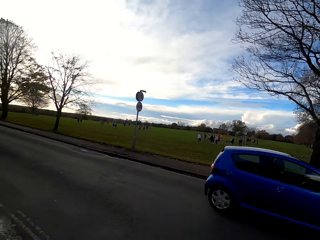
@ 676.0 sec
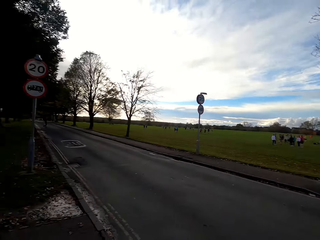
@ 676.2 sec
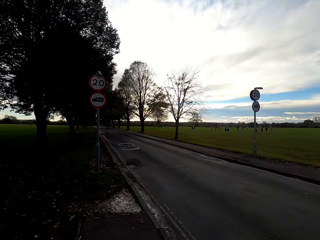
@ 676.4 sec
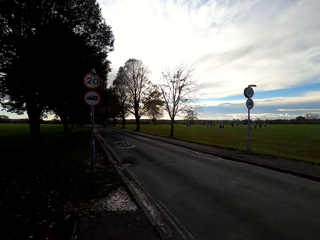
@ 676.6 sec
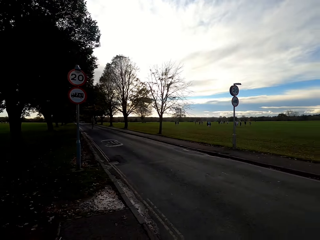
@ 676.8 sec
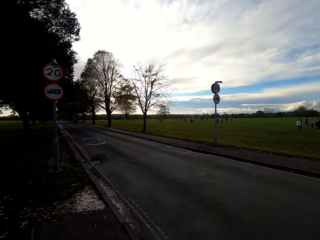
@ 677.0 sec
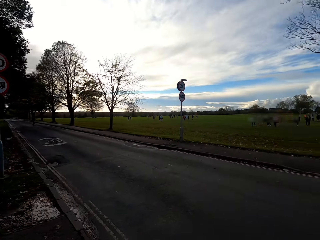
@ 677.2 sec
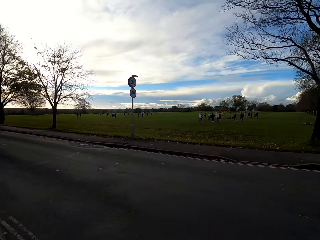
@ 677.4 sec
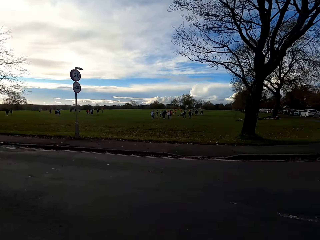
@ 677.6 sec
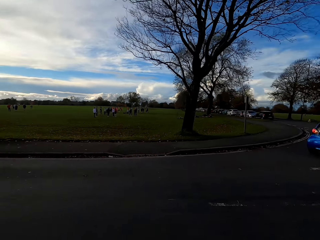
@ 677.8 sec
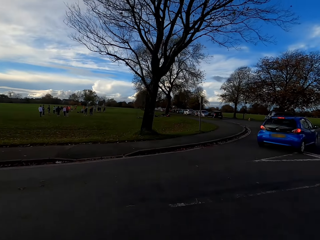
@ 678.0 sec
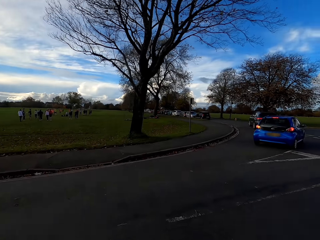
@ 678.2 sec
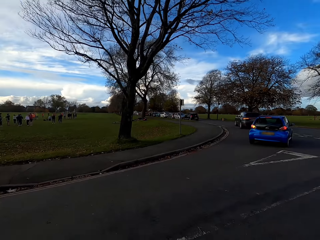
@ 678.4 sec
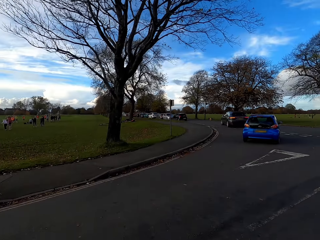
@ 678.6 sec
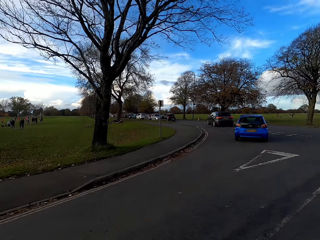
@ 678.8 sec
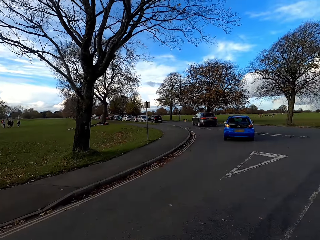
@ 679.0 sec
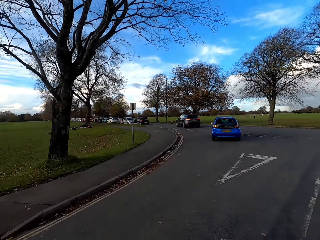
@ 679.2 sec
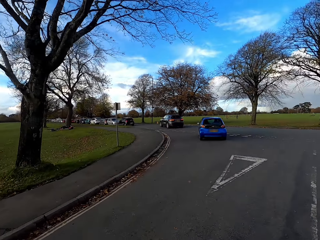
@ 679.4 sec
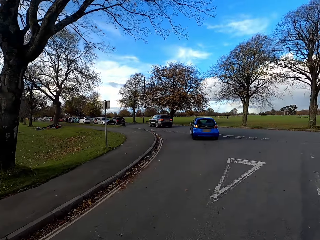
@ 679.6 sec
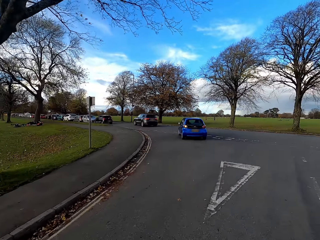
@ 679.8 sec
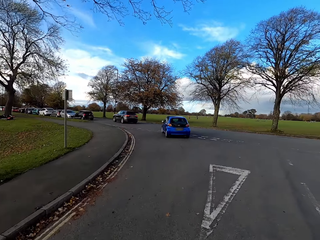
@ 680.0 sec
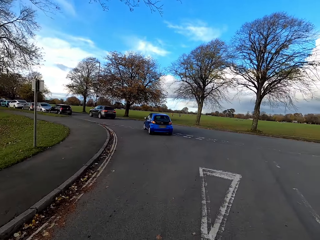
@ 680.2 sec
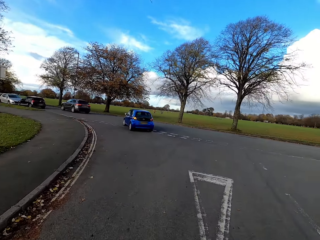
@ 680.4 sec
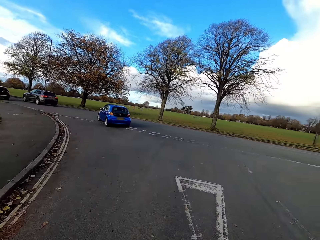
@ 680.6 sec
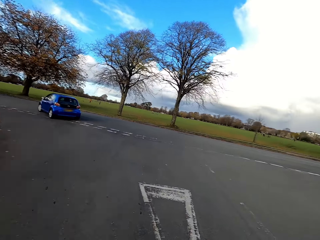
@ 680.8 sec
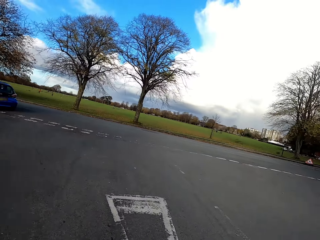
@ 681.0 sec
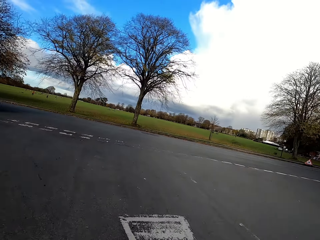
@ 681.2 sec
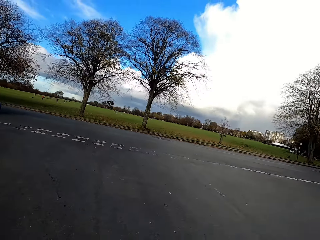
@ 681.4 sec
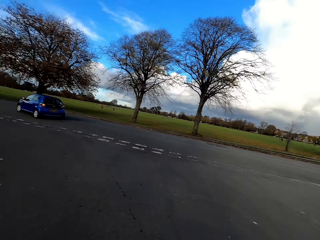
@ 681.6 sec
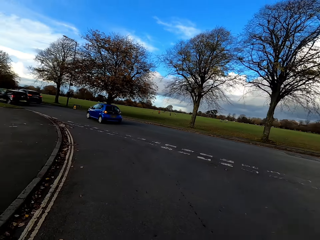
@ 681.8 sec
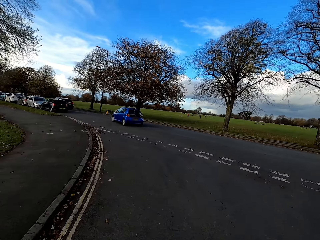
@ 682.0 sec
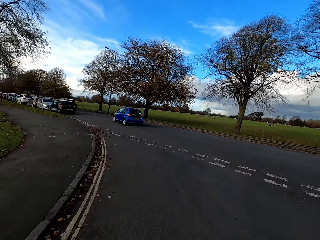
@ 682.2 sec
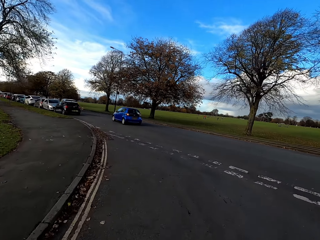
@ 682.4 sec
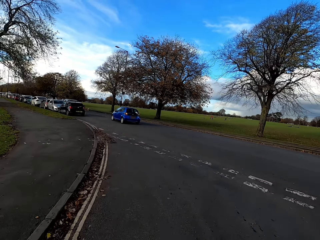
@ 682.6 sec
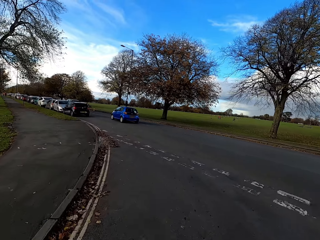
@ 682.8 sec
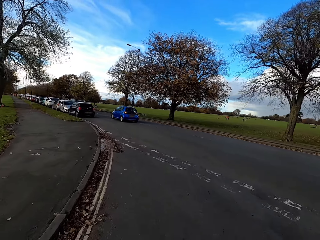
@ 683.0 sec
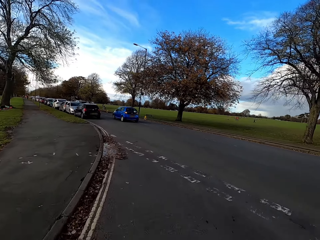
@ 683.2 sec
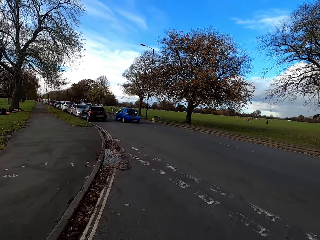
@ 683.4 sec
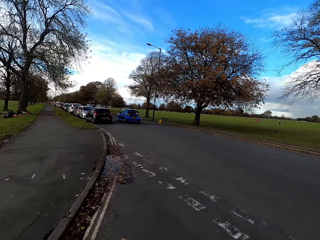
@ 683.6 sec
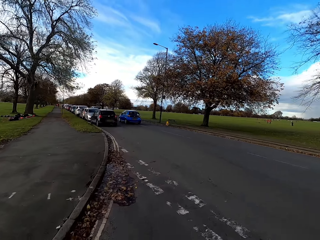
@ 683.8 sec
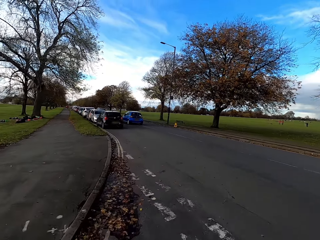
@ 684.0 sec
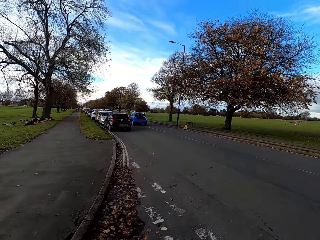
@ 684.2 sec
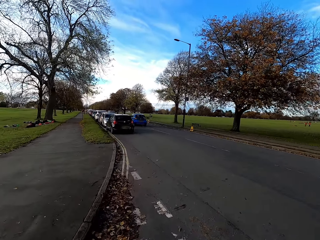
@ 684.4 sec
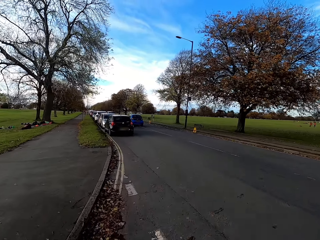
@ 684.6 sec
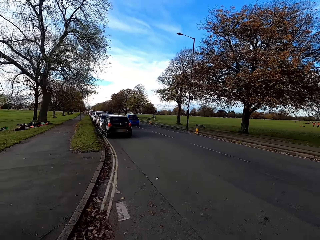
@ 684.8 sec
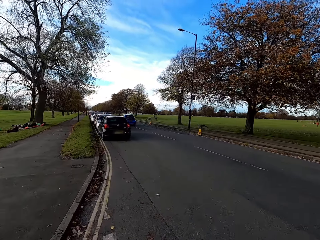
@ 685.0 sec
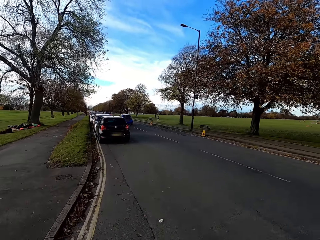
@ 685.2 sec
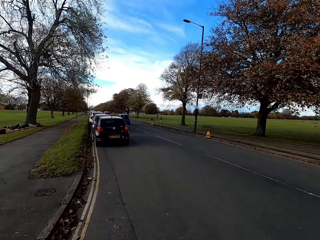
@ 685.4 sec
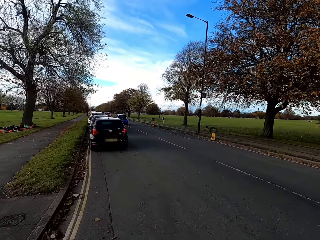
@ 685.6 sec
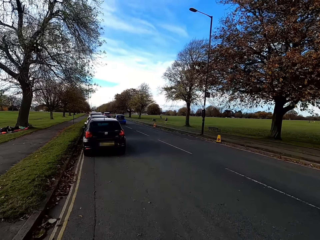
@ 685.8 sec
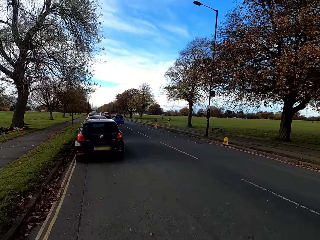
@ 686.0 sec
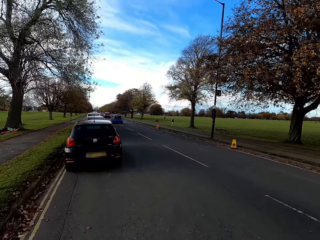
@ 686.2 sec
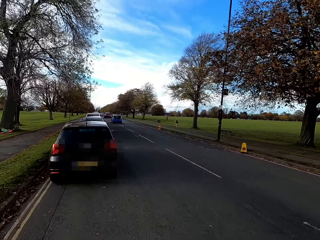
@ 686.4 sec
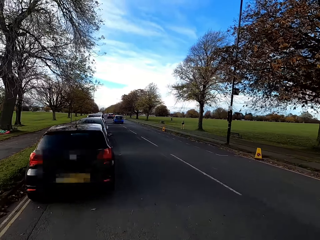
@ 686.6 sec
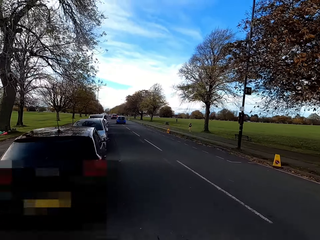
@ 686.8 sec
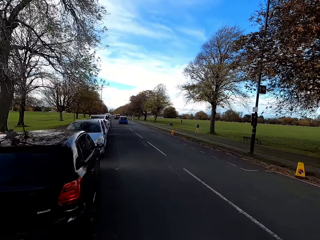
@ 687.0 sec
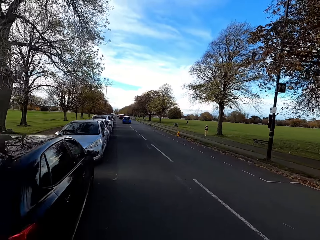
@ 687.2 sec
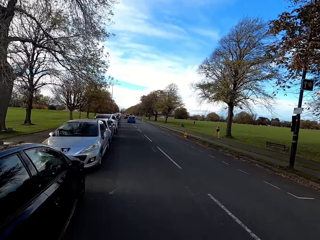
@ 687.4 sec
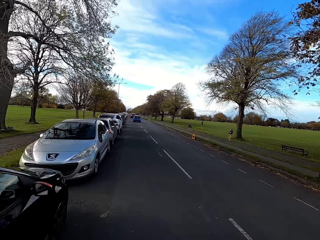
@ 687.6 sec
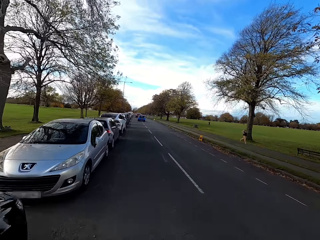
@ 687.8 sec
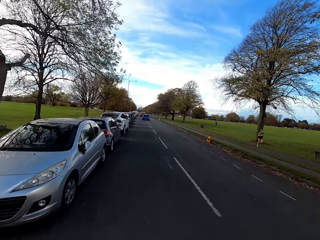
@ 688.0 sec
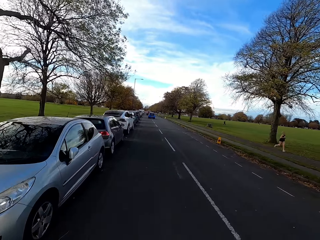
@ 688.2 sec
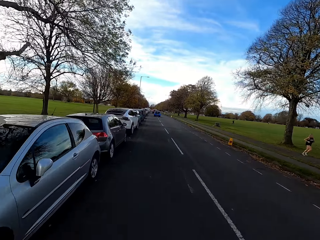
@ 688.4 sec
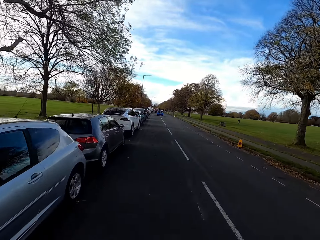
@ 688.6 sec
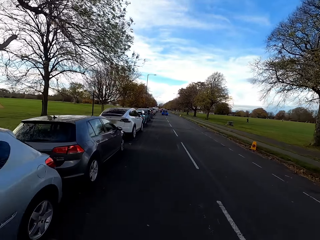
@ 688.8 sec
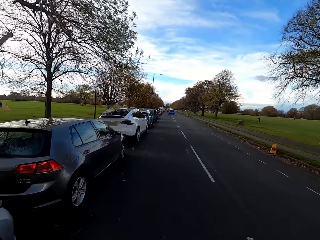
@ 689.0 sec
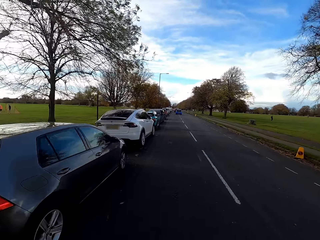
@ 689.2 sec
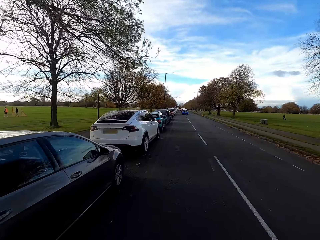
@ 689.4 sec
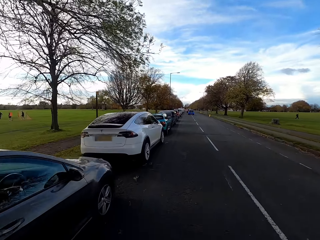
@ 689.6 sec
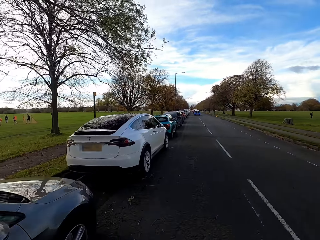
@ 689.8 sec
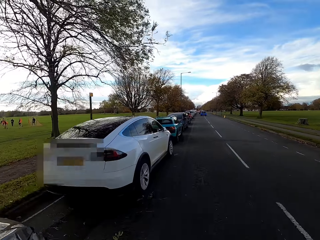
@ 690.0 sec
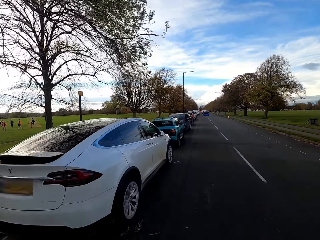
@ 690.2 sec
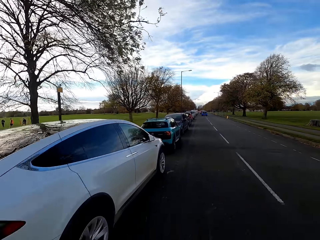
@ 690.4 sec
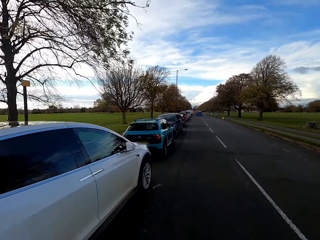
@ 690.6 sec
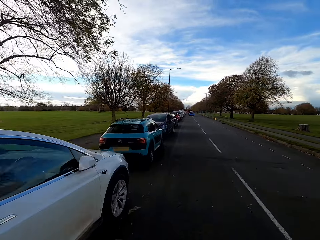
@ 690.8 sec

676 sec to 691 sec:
The camera wearer cycles across a road with the bicycle. They cycle on the road. They ride past some cars parked on the street with the bicycle.

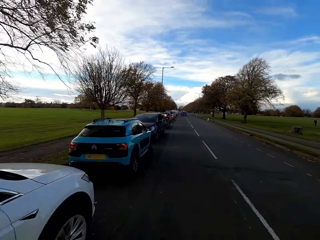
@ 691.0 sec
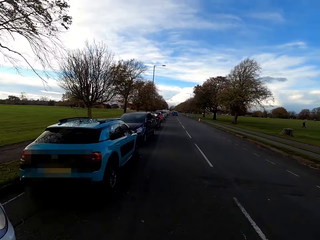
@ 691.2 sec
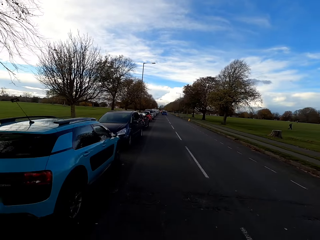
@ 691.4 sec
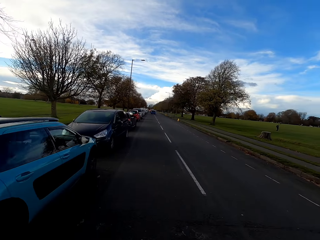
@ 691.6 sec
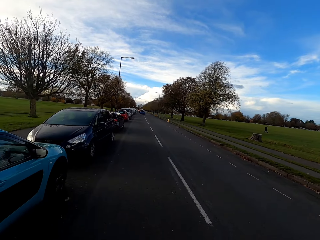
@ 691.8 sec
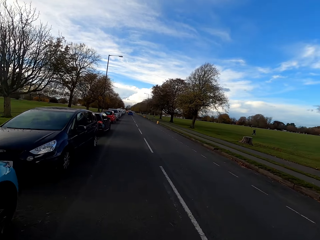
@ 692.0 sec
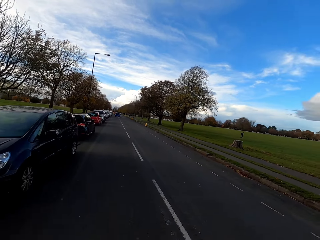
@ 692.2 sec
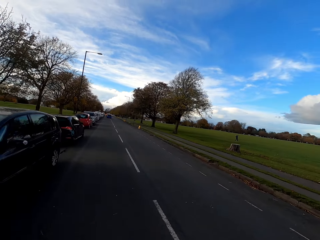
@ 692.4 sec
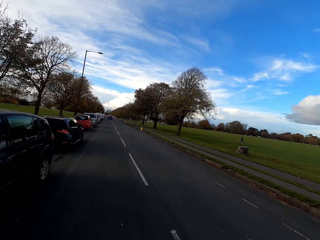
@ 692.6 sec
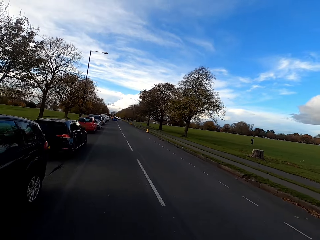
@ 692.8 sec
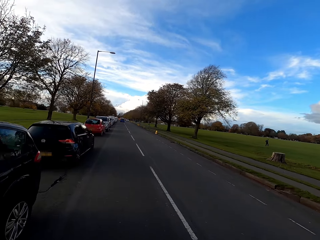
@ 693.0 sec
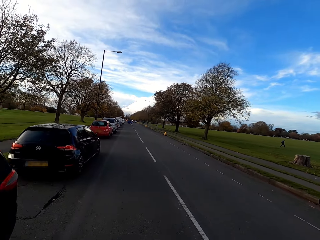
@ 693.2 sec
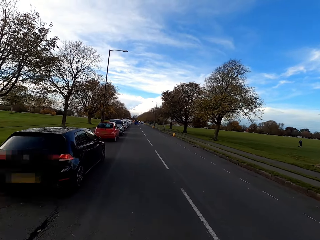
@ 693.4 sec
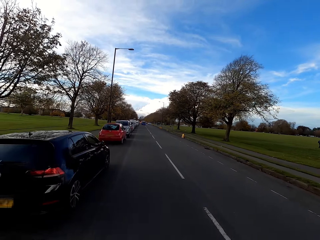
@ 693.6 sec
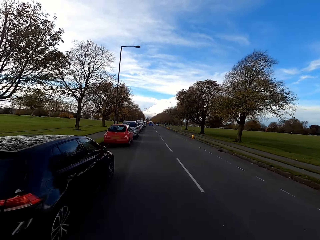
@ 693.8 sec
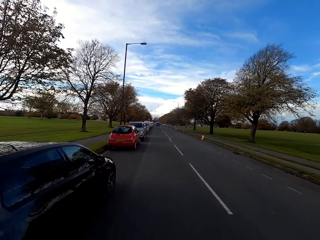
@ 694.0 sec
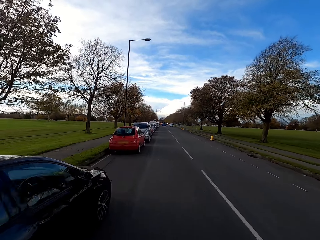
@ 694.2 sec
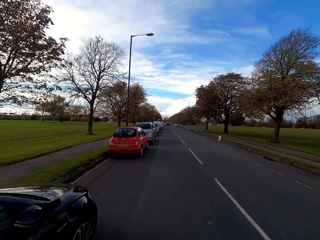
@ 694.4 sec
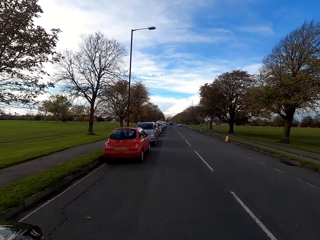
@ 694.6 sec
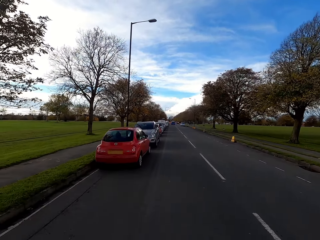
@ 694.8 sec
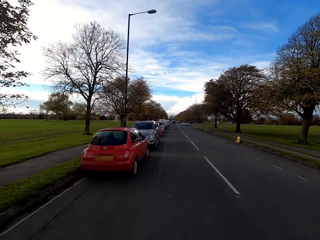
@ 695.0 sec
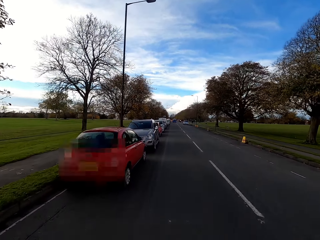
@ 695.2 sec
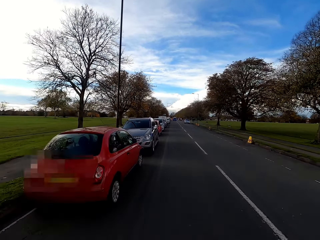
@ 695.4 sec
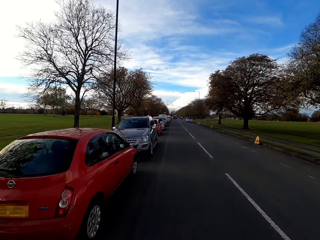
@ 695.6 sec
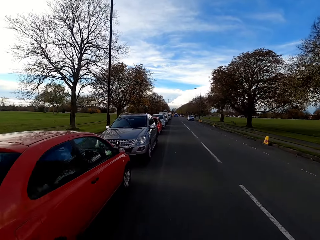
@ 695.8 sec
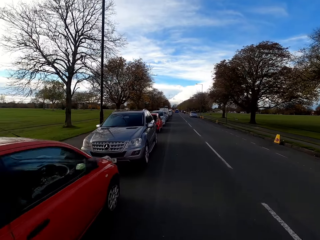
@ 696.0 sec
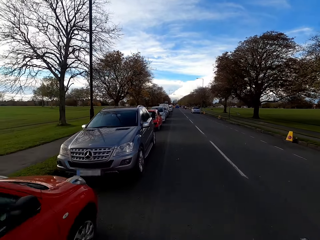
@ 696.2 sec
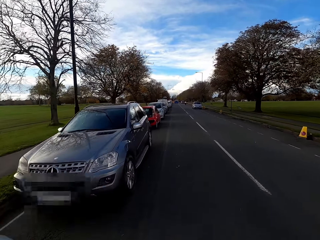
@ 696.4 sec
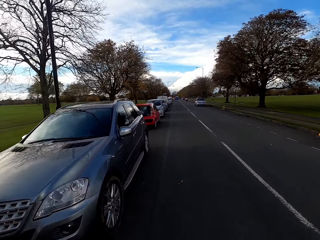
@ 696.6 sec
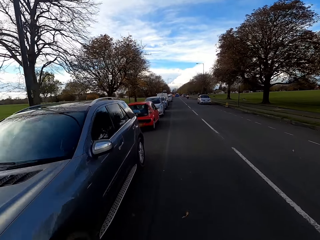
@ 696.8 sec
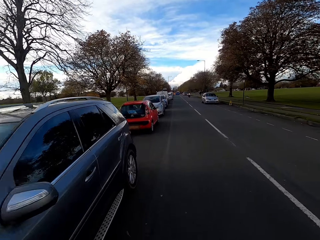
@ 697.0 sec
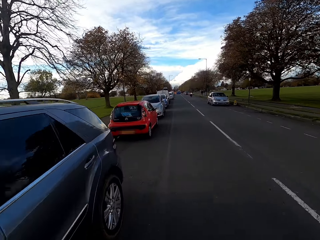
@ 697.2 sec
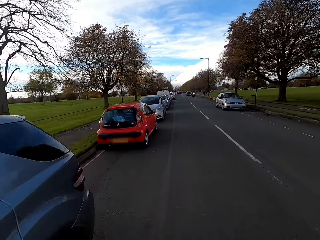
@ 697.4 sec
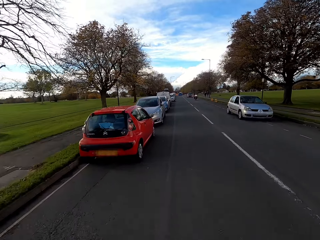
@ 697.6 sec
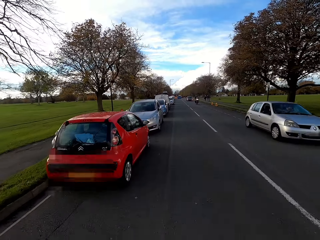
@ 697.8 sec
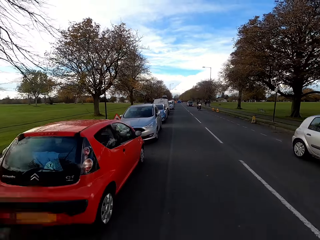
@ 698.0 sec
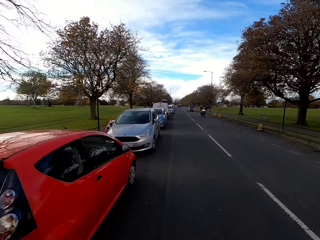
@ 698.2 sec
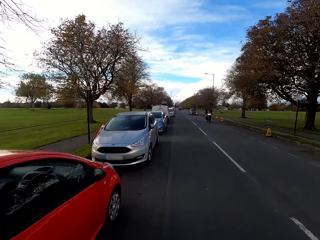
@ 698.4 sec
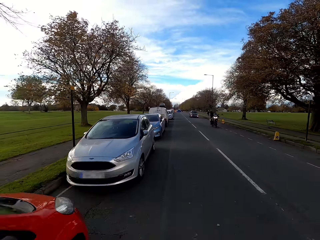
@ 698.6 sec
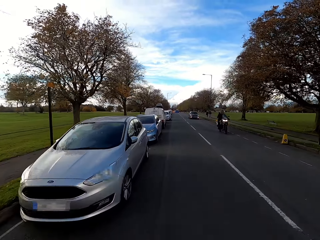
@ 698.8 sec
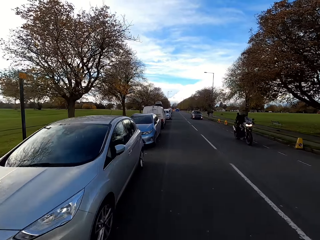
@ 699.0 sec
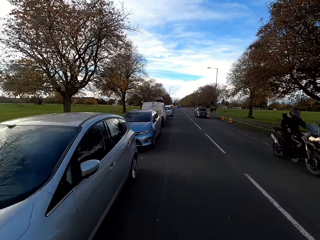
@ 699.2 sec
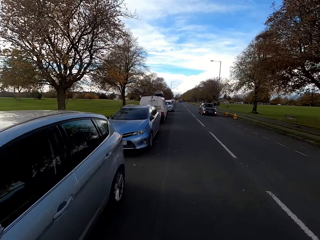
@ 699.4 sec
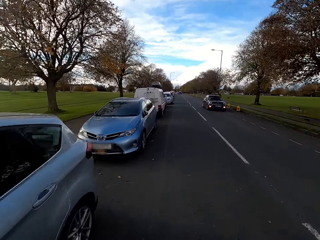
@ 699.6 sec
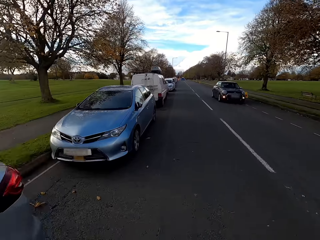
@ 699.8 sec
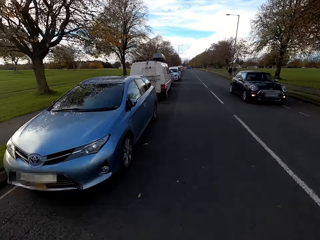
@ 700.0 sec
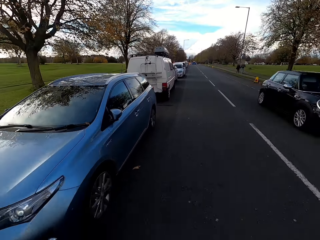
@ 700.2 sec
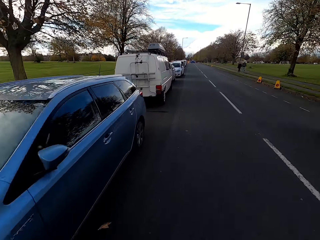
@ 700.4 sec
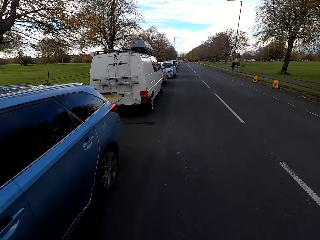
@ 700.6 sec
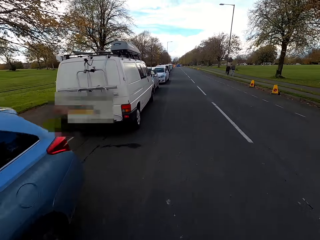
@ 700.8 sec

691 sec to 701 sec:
A grey sedan car drives past the camera wearer. A motorcycle drives past the camera wearer. A black micro car drives past the camera wearer.
